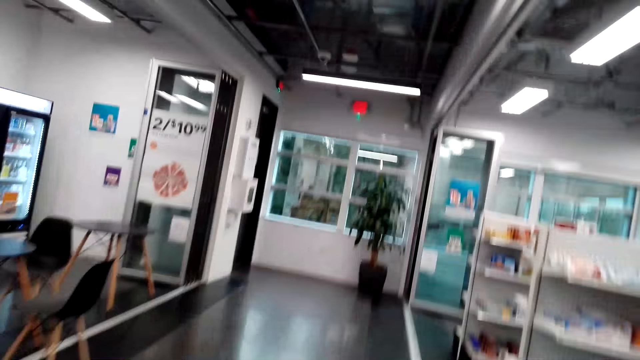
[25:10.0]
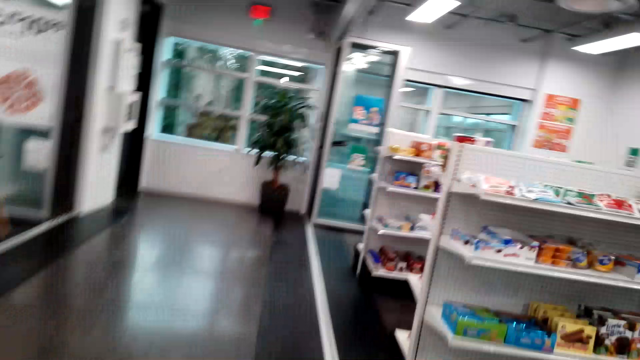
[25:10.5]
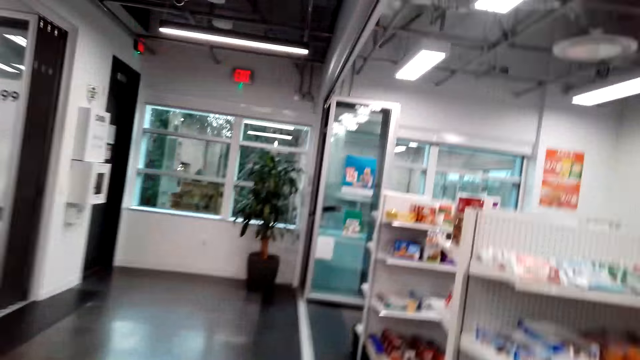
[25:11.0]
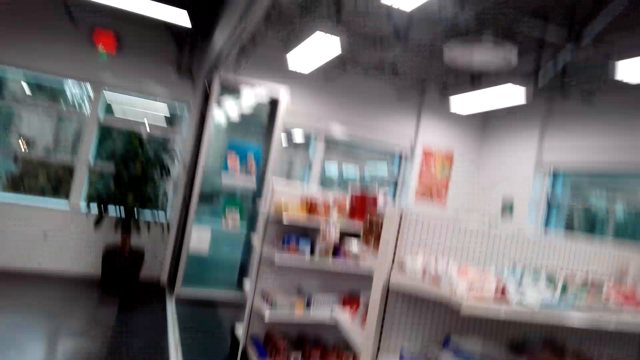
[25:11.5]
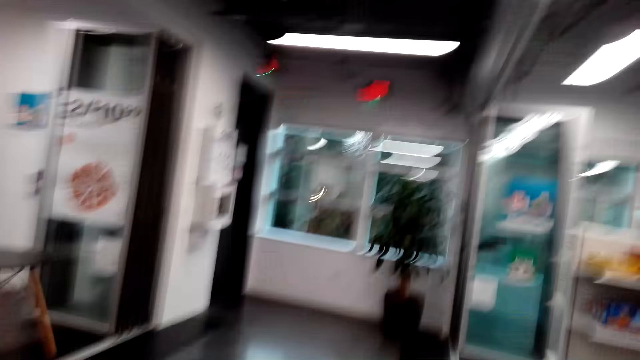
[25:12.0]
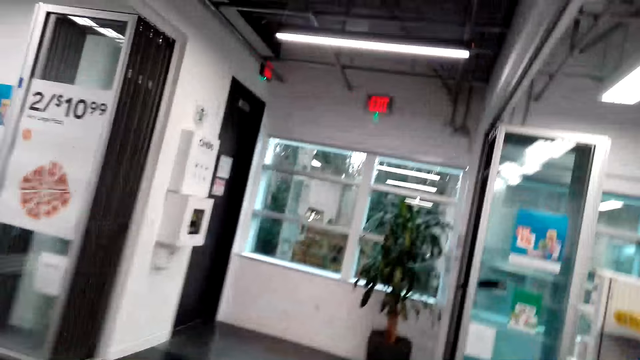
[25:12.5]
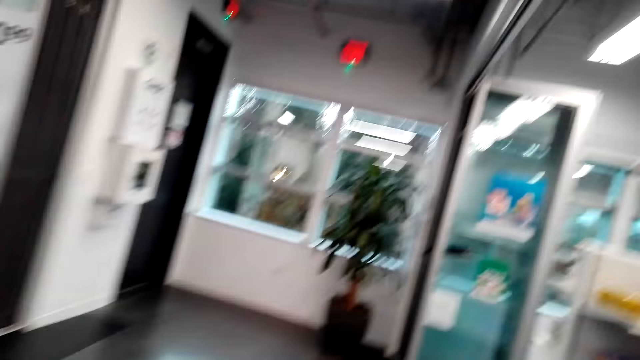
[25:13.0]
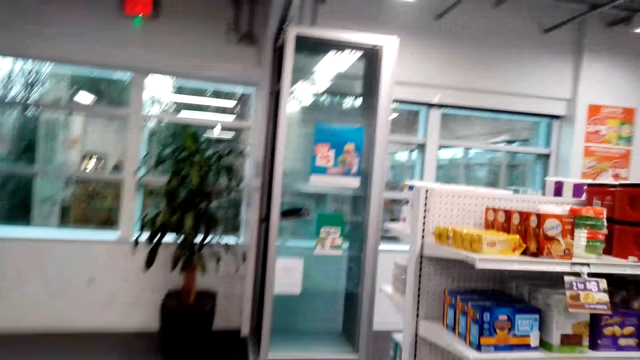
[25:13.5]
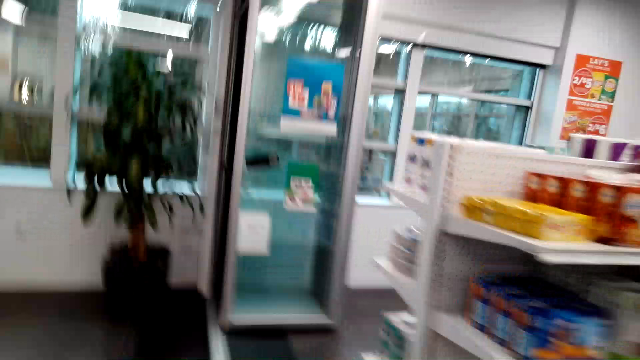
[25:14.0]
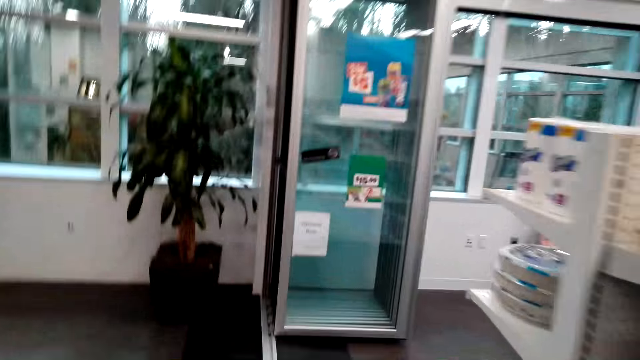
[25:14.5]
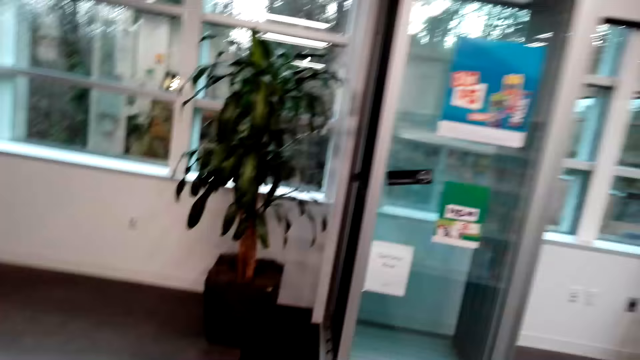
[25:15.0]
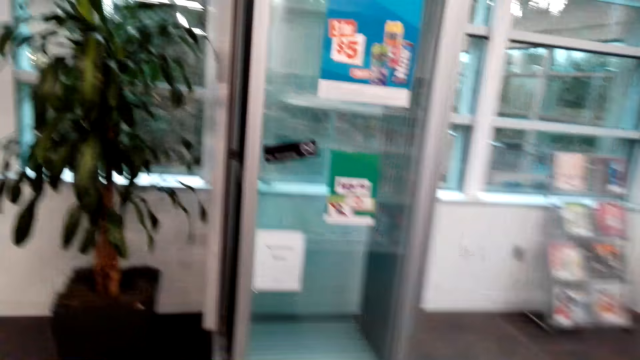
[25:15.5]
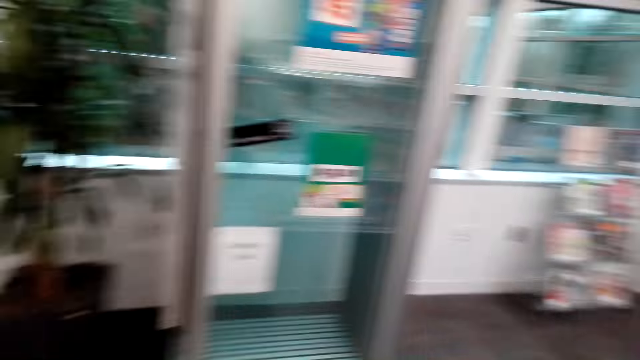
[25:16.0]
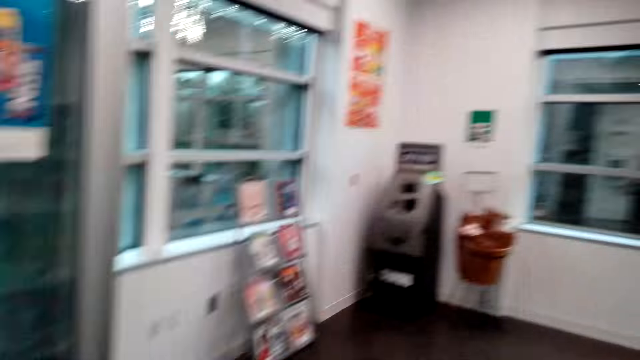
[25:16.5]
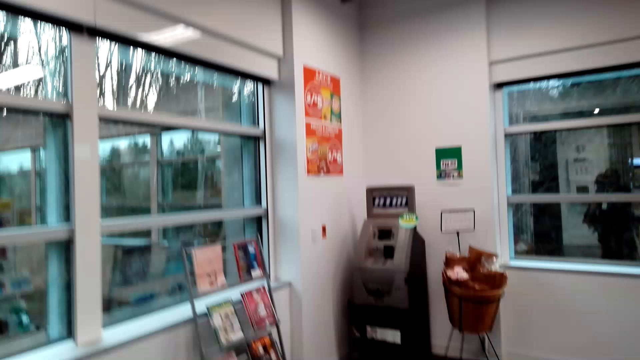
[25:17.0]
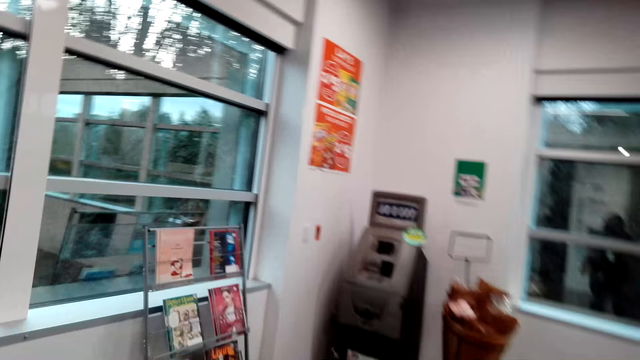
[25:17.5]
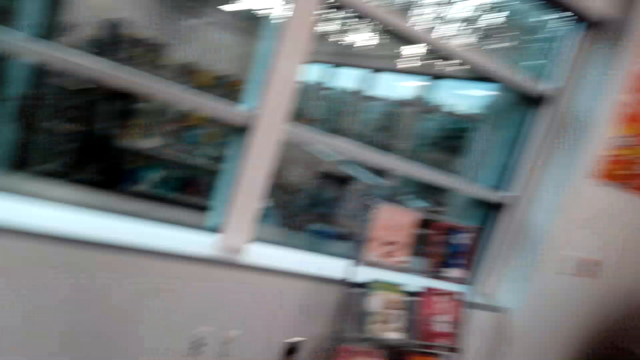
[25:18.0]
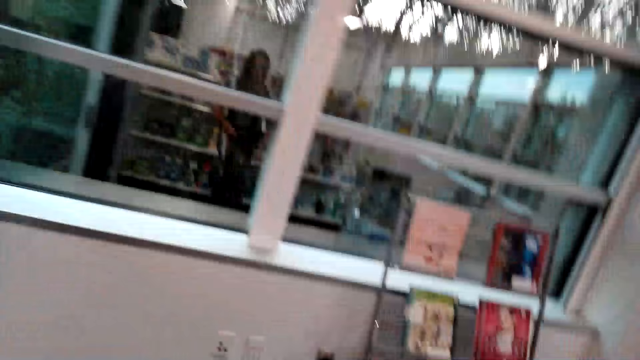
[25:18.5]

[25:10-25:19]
The camera wearer talks with the lady. They turn around.

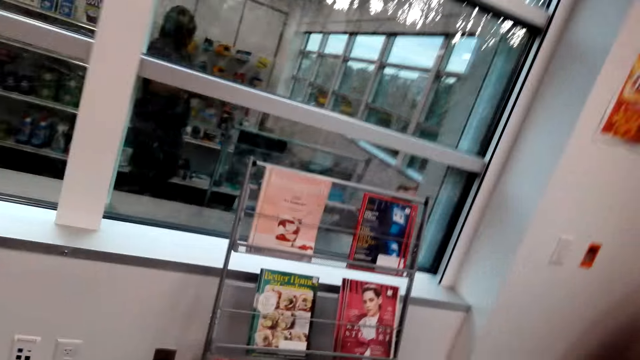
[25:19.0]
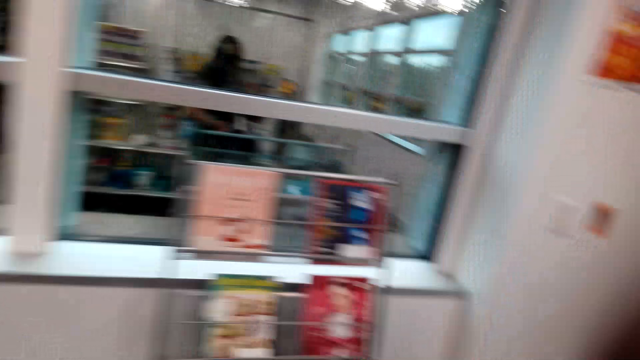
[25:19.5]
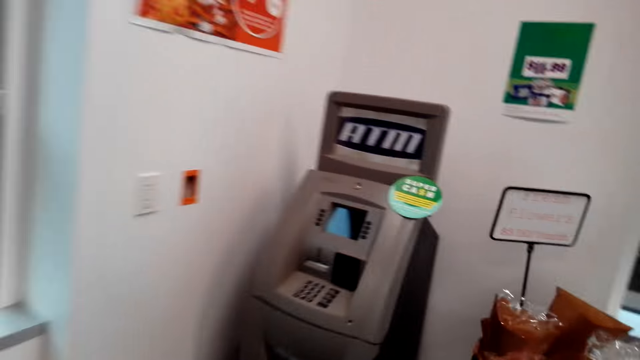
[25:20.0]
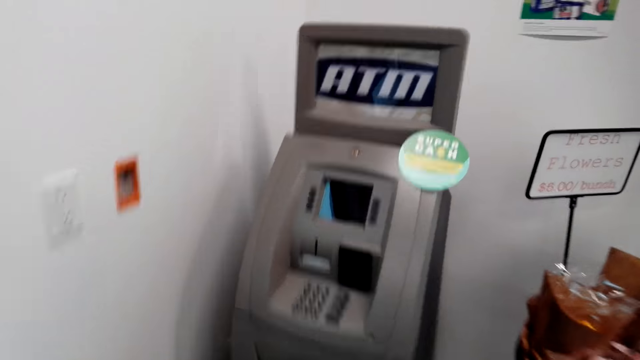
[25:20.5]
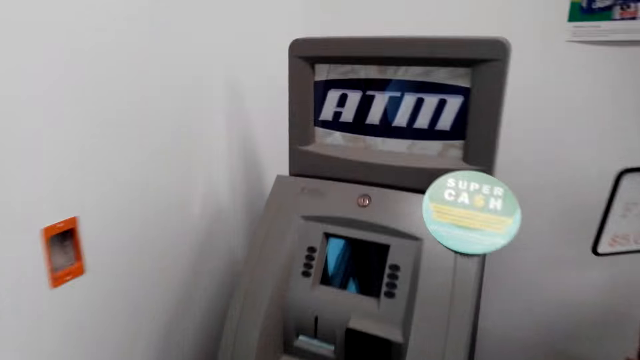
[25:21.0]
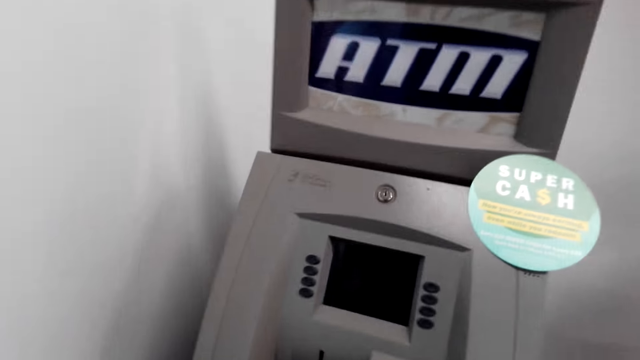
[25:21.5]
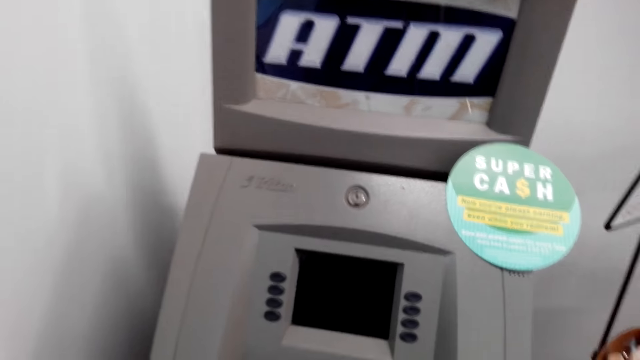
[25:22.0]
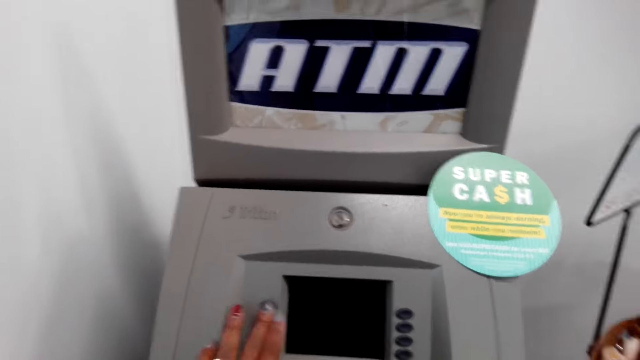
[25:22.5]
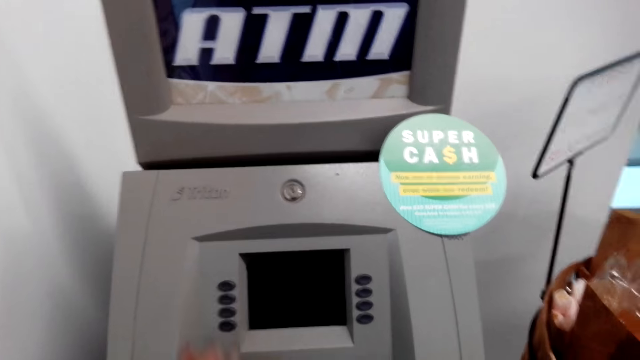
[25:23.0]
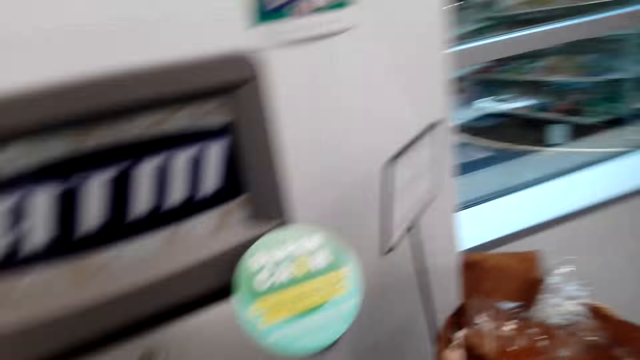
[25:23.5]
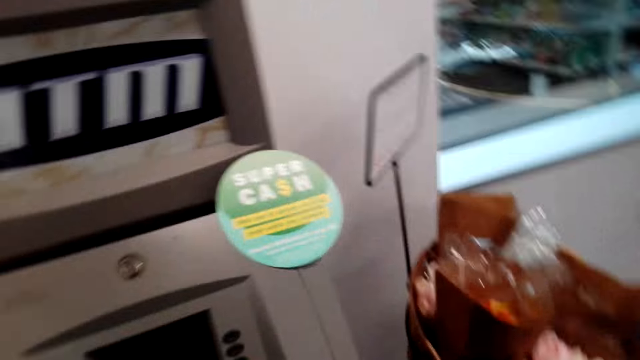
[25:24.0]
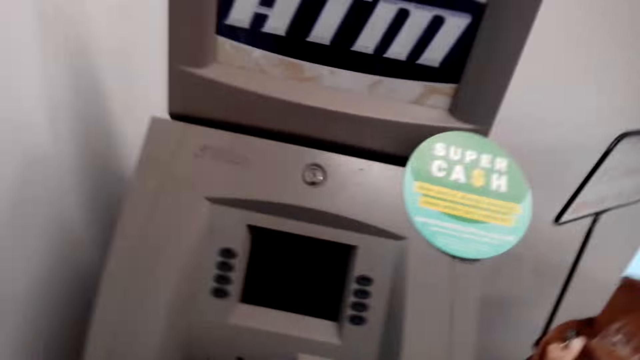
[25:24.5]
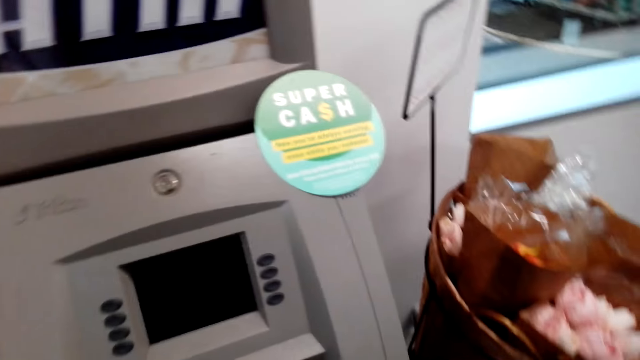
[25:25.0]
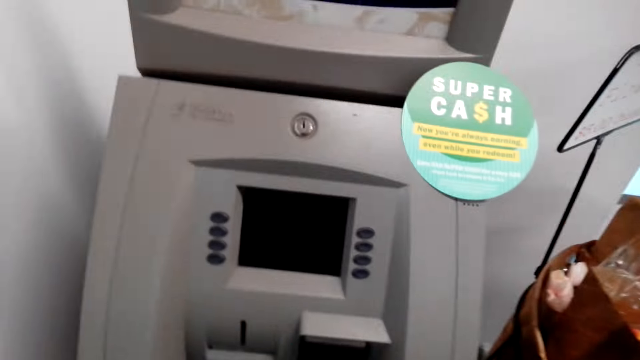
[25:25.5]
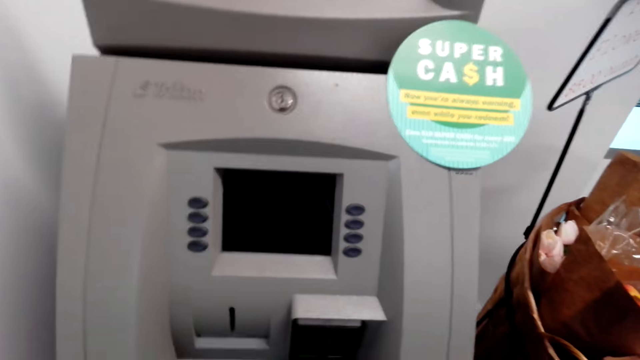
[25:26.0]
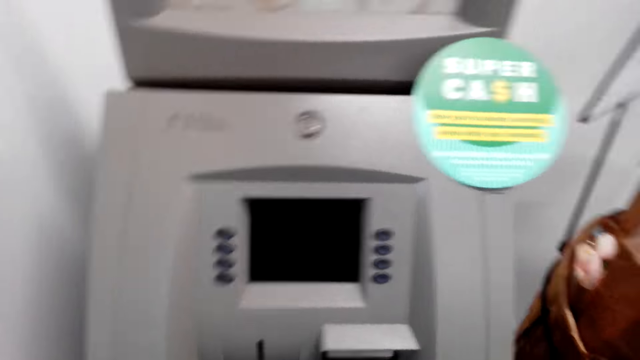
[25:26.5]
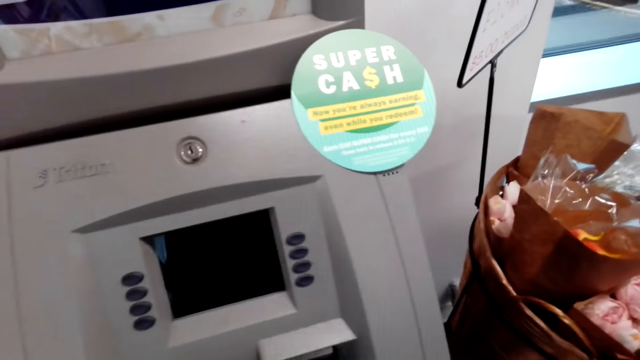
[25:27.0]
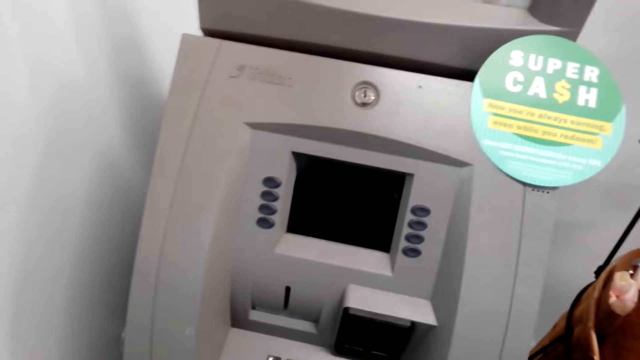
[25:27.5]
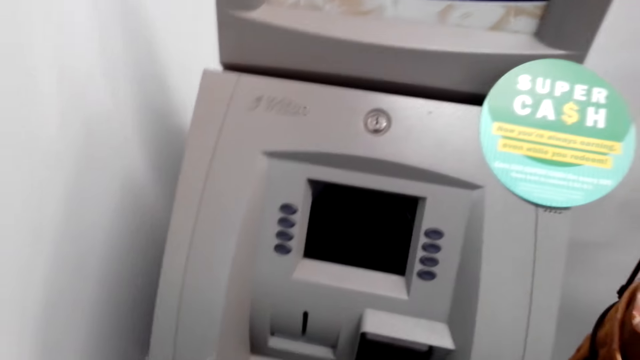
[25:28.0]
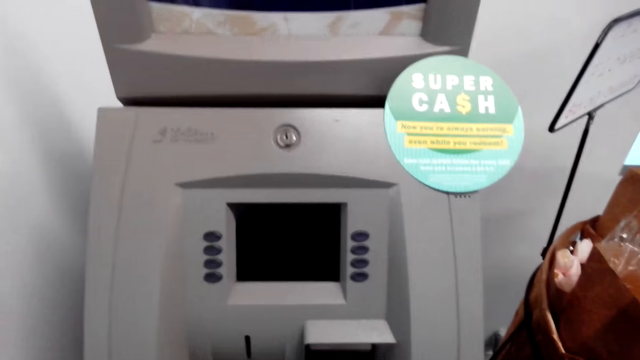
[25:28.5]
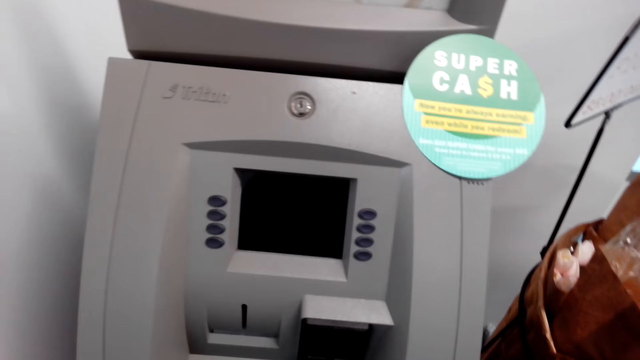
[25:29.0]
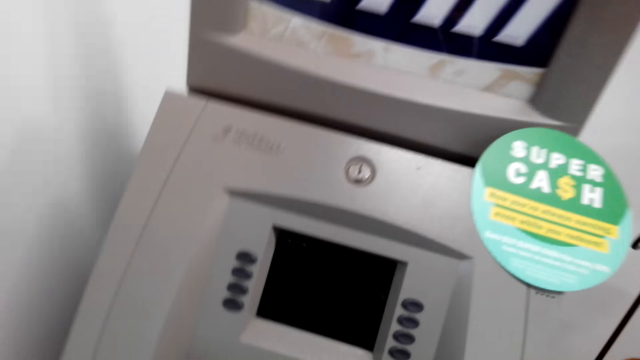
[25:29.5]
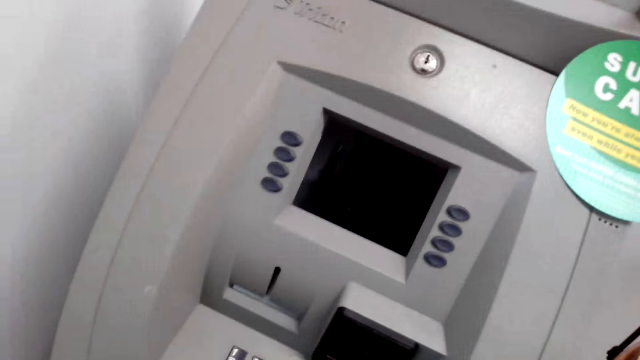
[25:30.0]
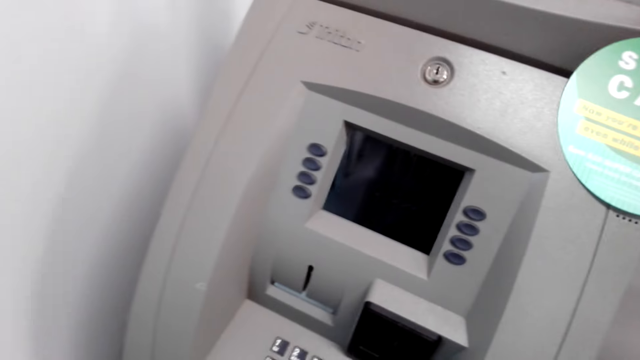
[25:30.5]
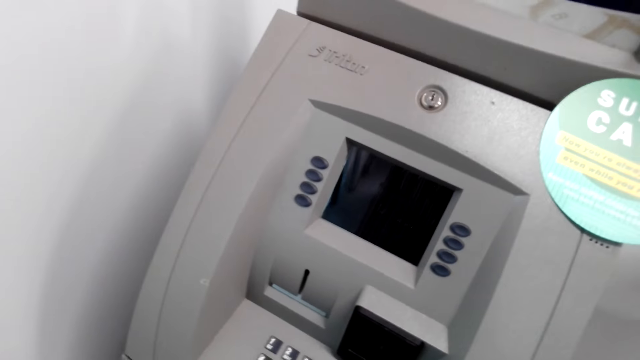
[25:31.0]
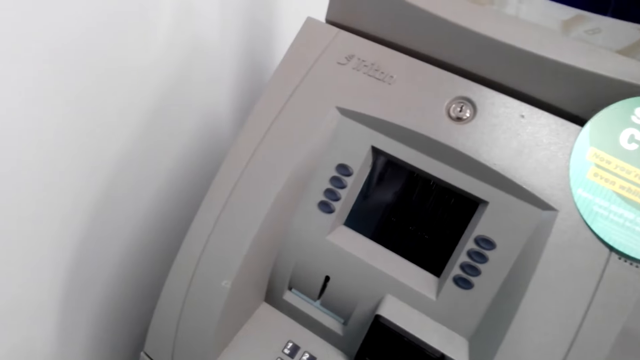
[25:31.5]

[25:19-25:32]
The camera wearer walks in a store. They press a button. They stand beside an automated teller machine.
